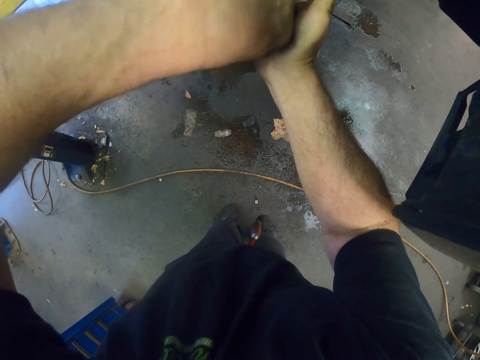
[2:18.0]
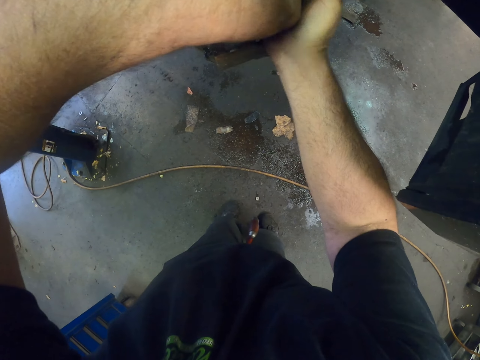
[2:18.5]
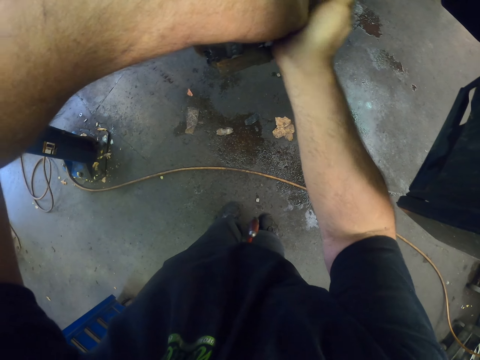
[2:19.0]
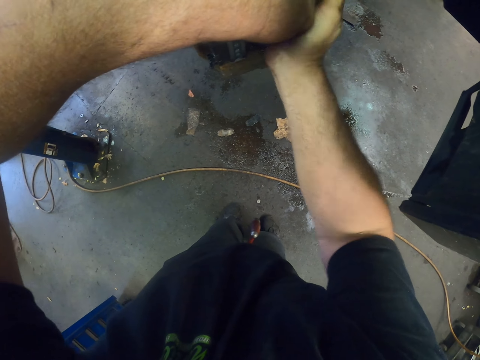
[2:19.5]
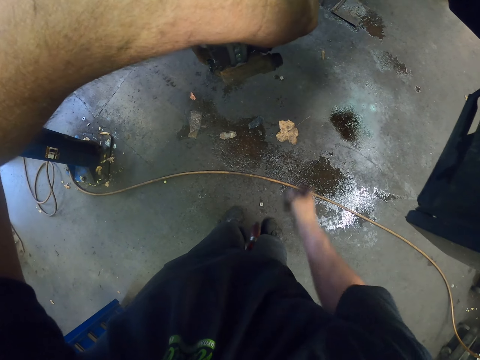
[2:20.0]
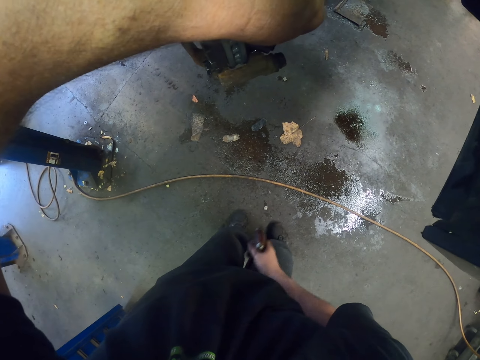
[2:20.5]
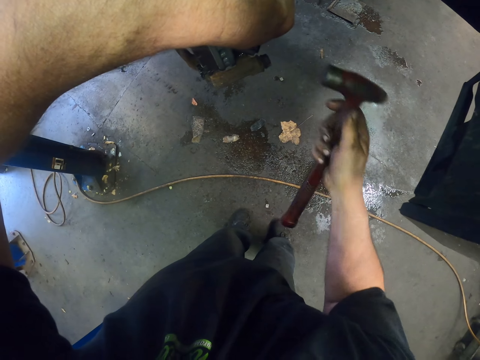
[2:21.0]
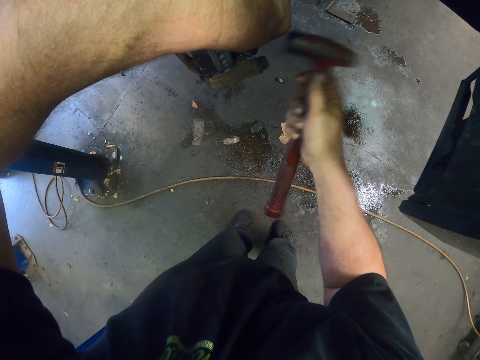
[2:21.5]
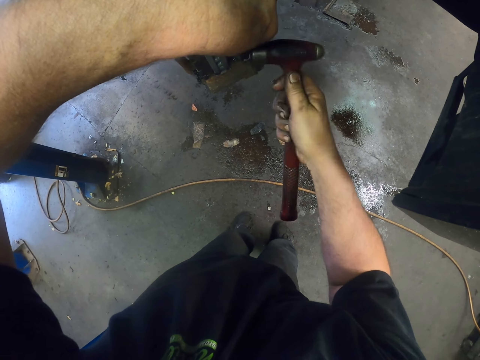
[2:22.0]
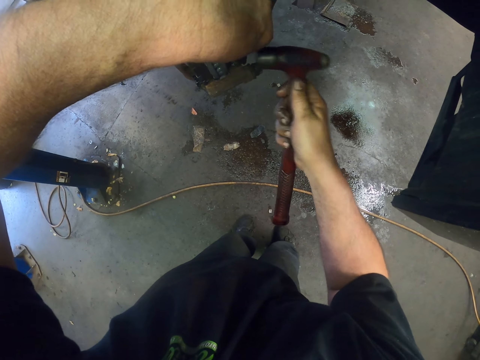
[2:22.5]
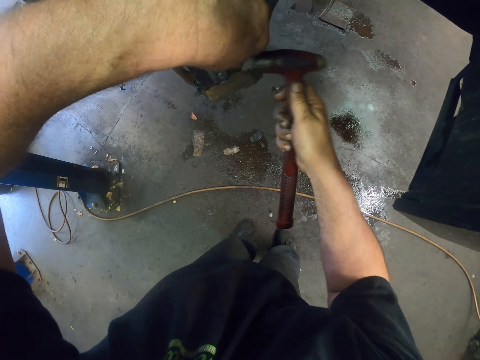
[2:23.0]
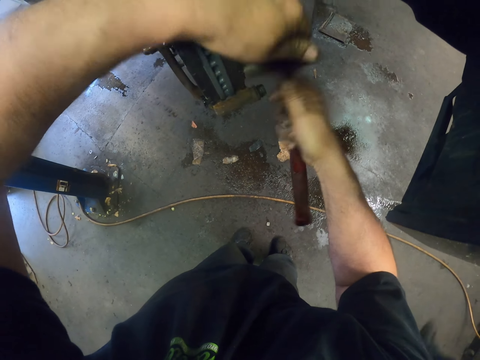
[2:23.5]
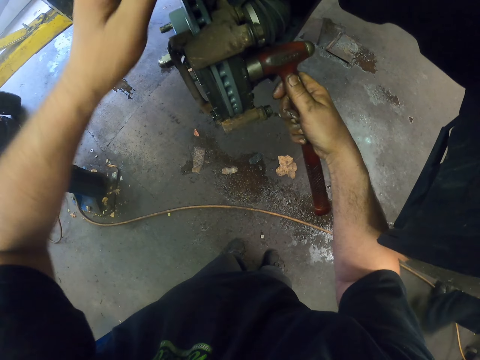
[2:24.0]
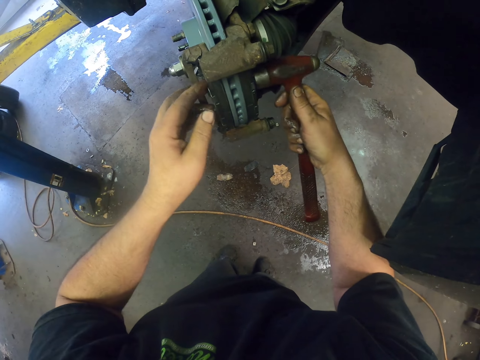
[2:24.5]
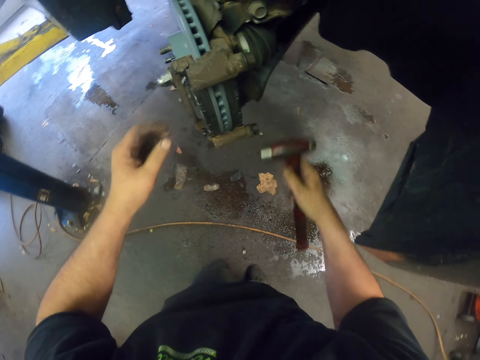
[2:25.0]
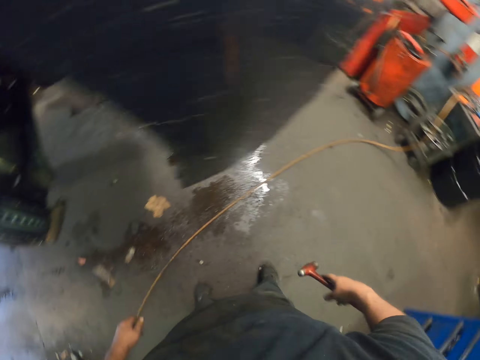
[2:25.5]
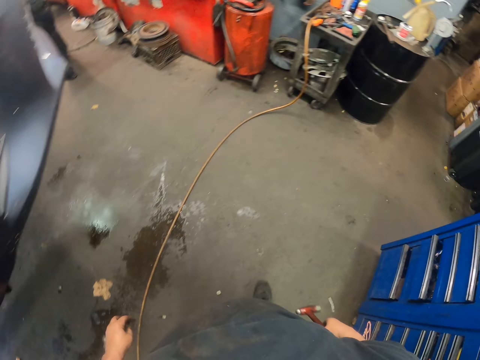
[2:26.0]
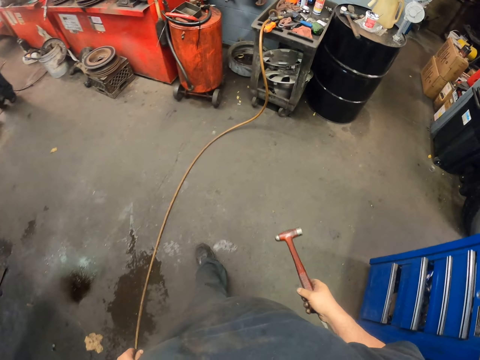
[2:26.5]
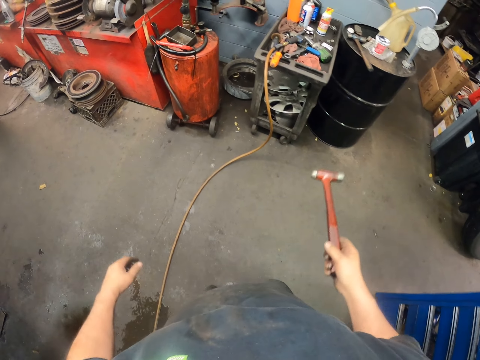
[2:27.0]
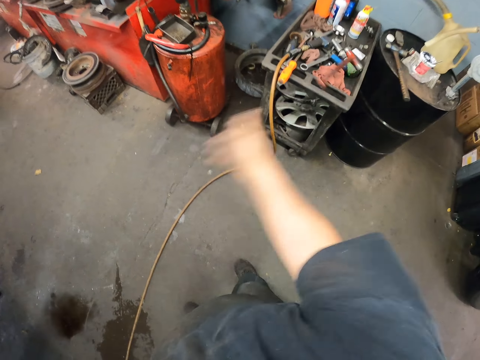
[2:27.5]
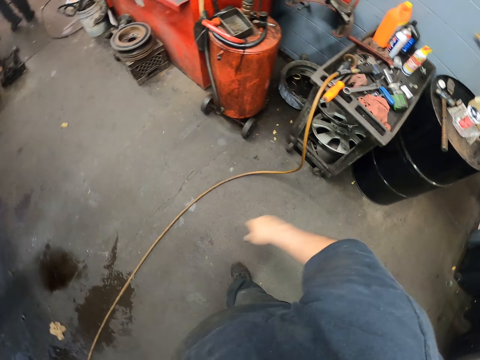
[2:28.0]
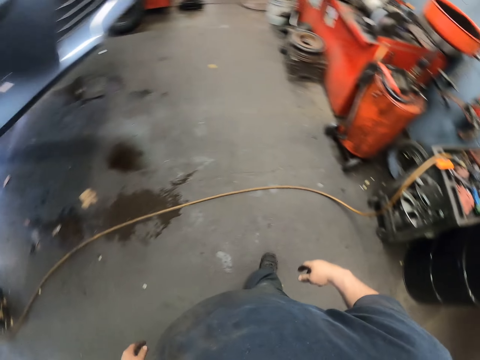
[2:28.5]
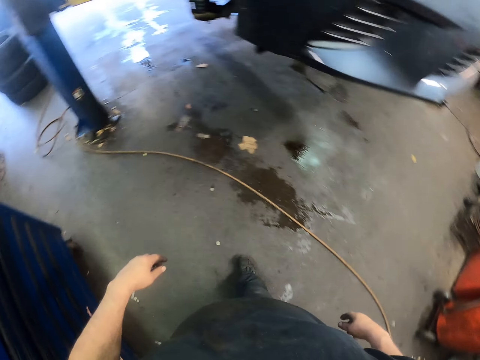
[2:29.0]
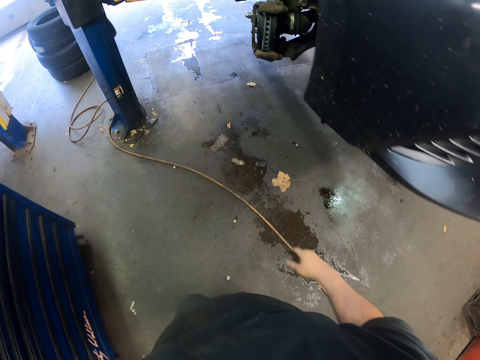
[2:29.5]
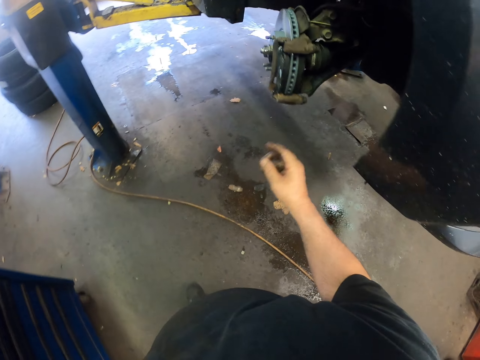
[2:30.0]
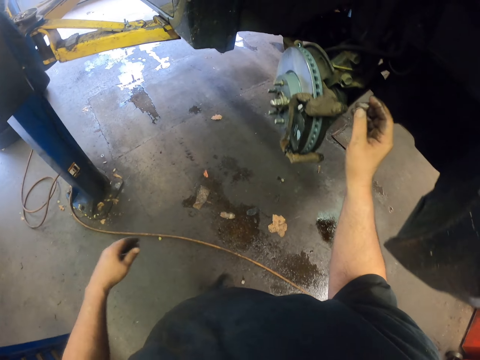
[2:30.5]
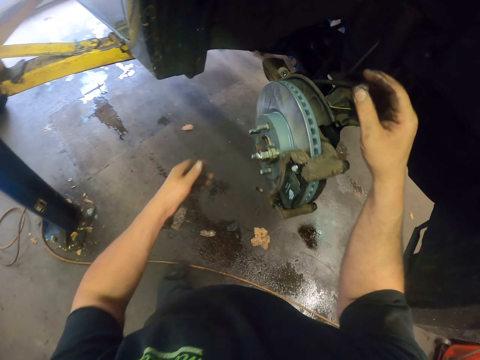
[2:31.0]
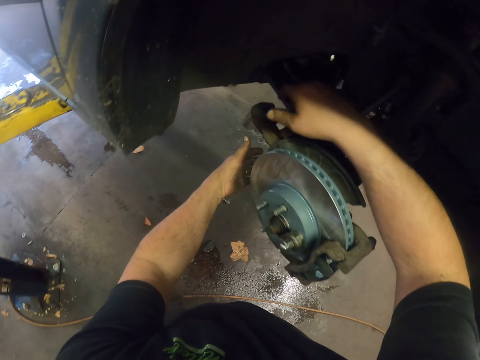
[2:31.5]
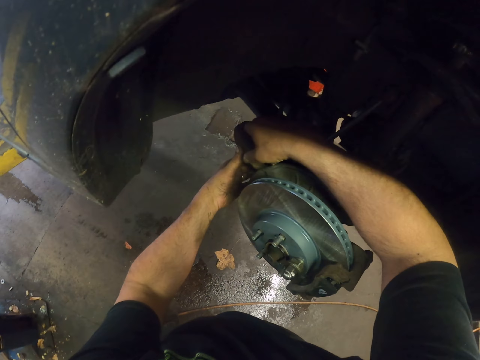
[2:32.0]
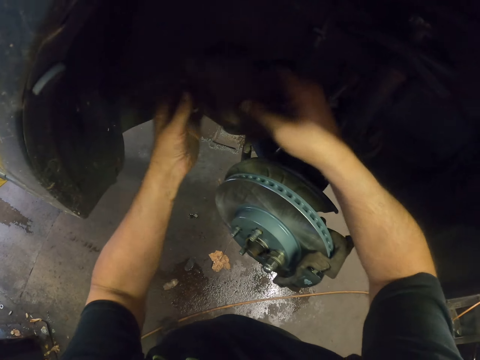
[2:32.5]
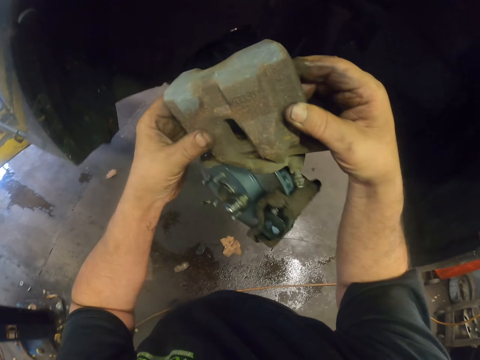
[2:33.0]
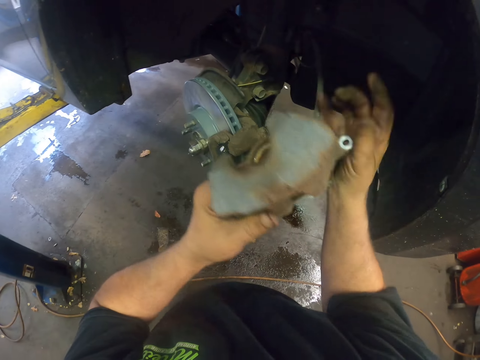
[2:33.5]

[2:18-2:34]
The camera wearer picks up the hammer. They hammer the metal break, walk around, and throw the hammer to the table. They look at the wheel holder metal. They walk on and pick up something.

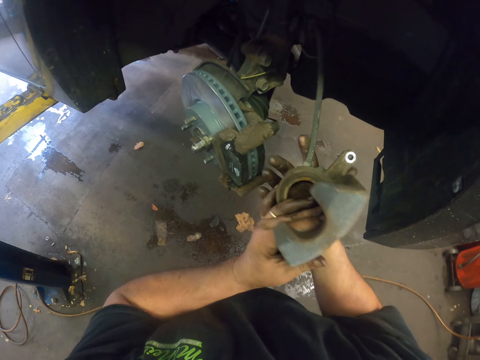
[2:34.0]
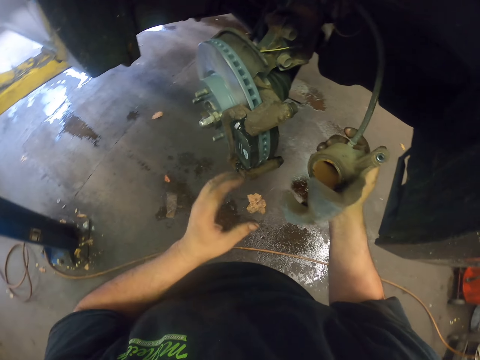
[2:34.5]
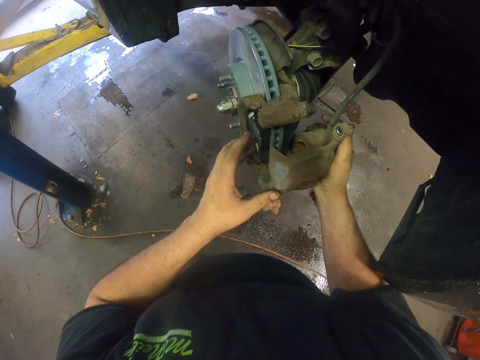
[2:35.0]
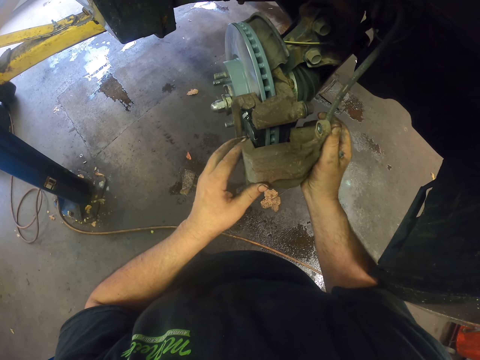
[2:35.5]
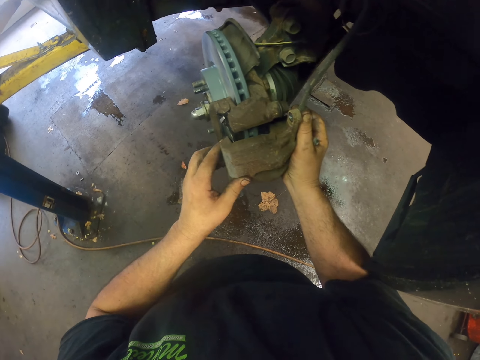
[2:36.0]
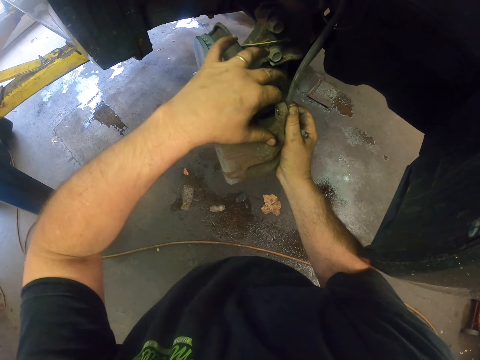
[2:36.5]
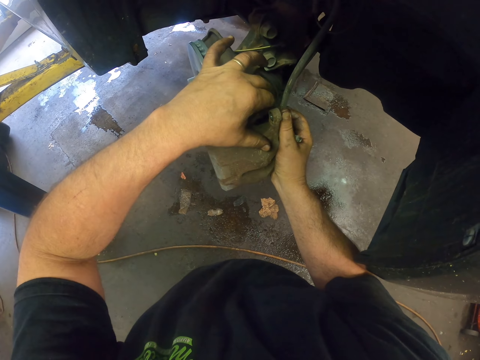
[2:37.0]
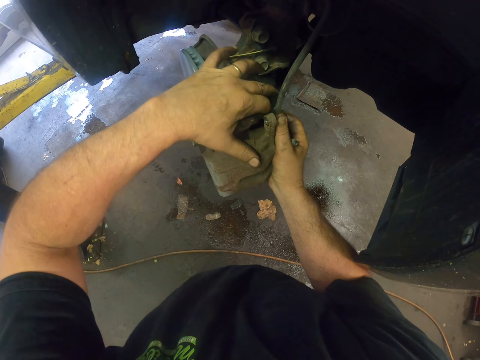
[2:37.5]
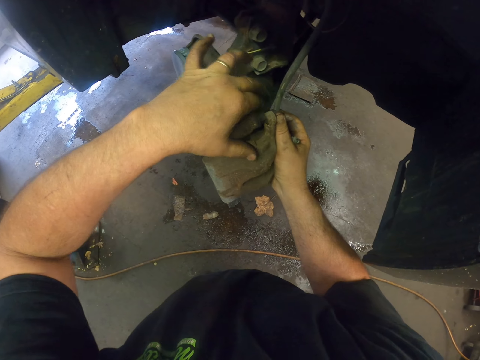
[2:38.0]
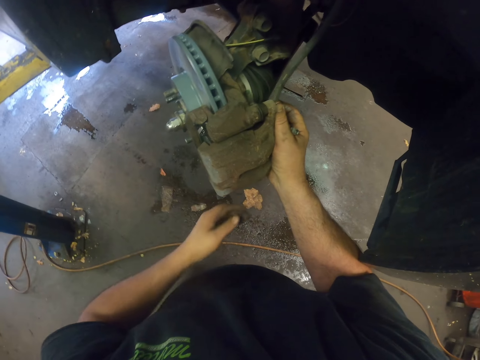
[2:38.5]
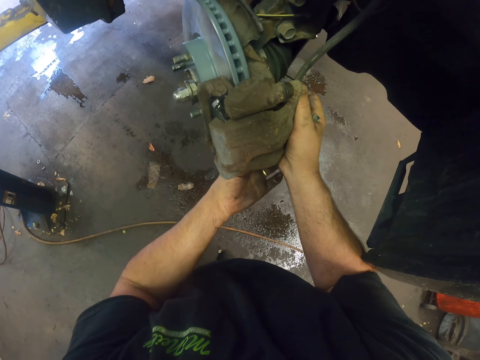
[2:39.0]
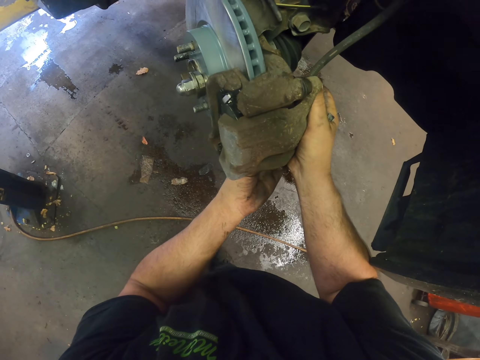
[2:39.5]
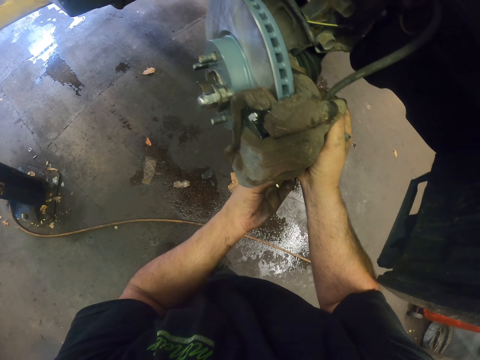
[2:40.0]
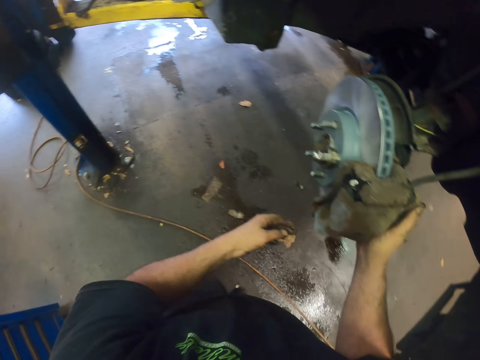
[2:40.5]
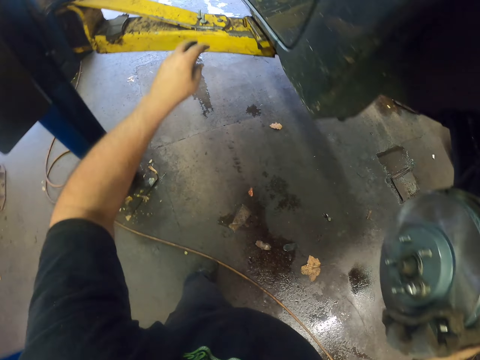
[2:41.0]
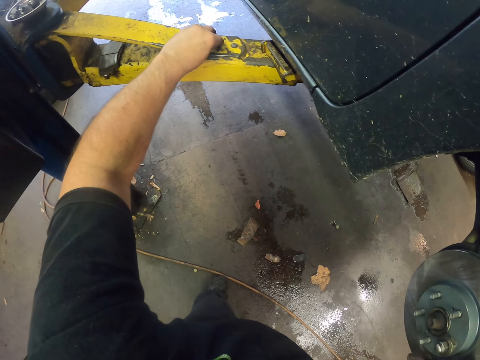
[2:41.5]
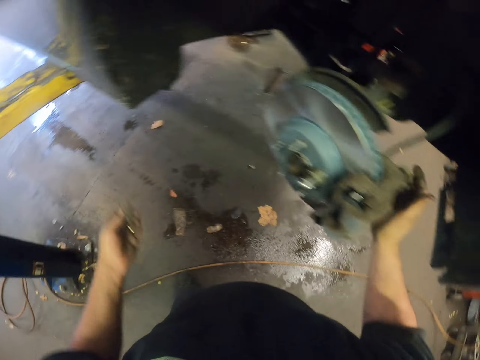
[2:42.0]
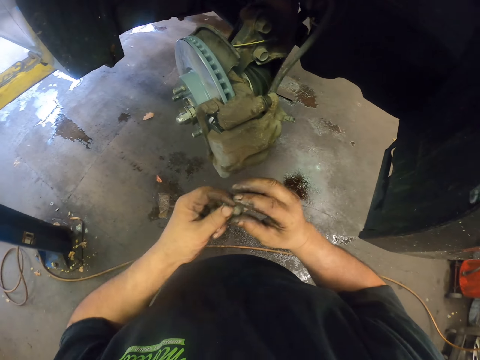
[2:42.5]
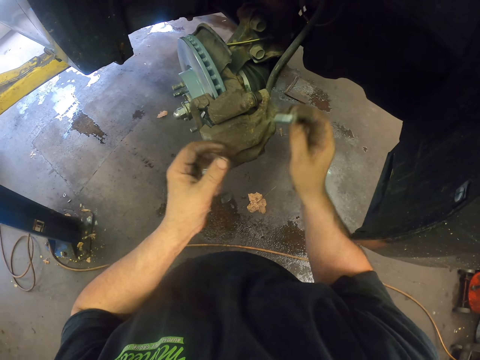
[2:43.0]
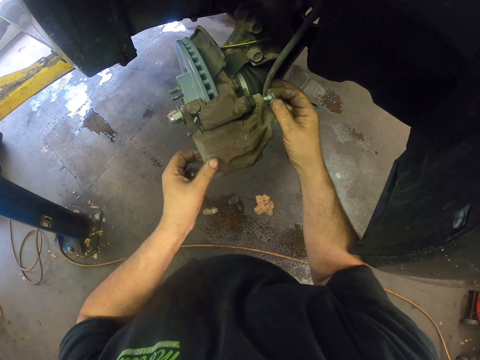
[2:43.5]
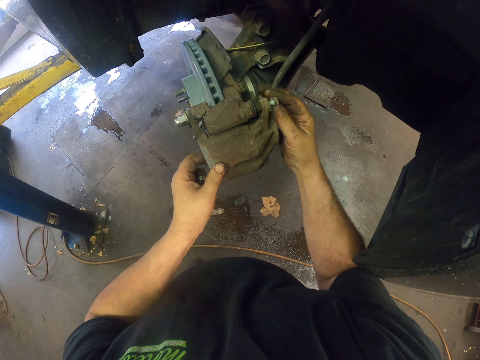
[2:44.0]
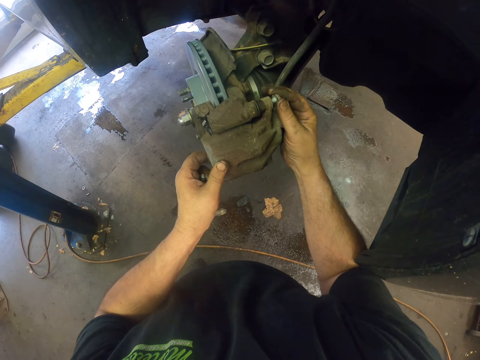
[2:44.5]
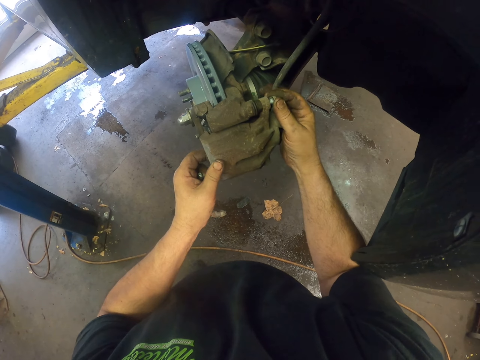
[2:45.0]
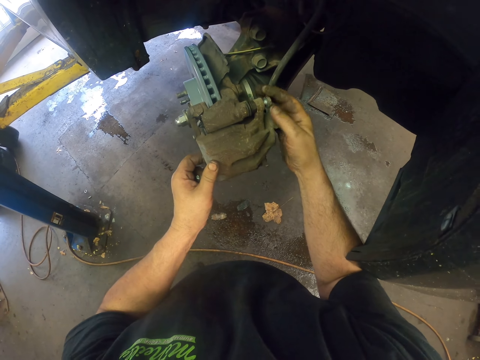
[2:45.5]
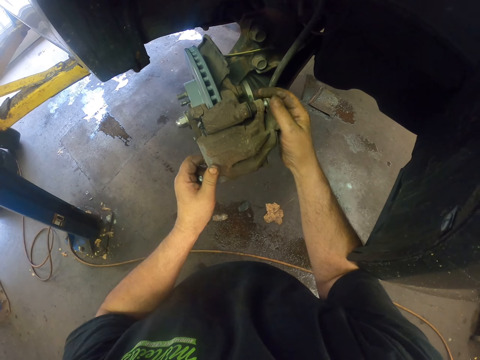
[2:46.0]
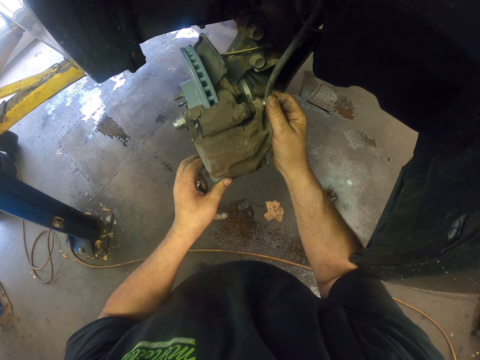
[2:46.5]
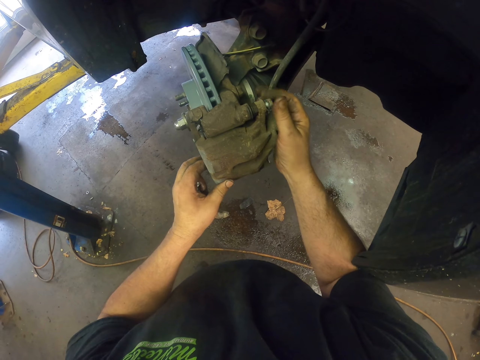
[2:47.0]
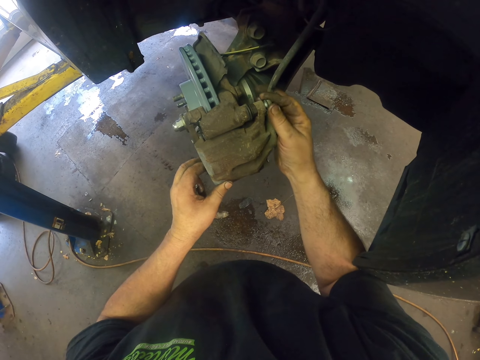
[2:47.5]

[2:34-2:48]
The camera wearer fixes something on the rim. They cover the metal break with metal. They pick up a screw and fix the screw on the rim.
